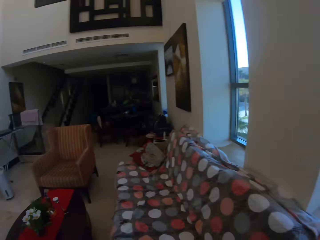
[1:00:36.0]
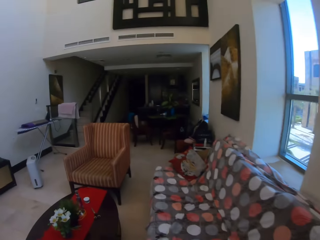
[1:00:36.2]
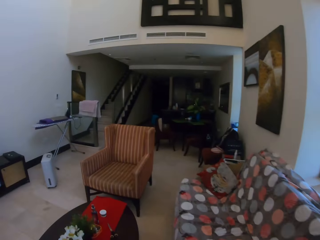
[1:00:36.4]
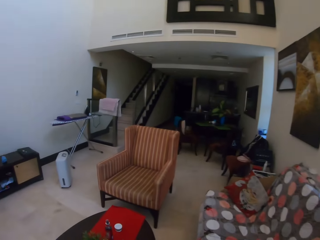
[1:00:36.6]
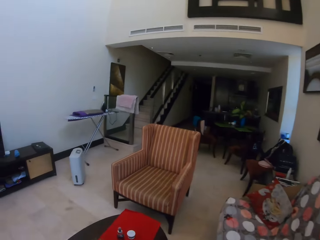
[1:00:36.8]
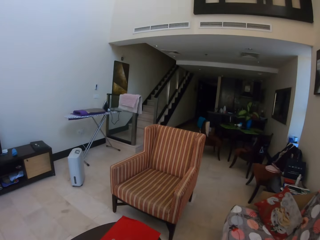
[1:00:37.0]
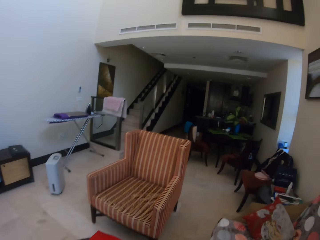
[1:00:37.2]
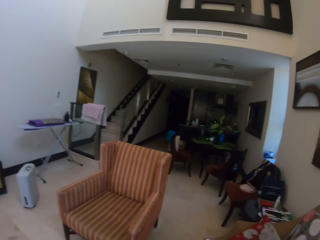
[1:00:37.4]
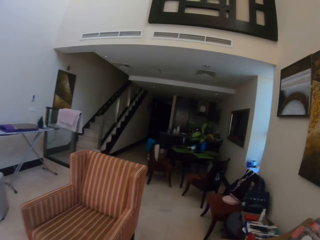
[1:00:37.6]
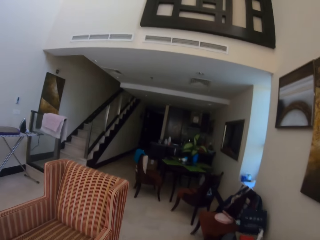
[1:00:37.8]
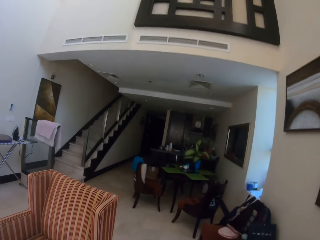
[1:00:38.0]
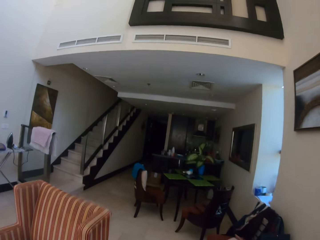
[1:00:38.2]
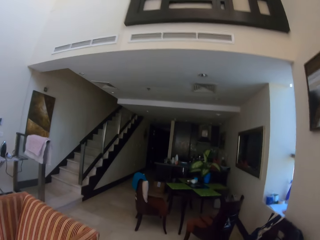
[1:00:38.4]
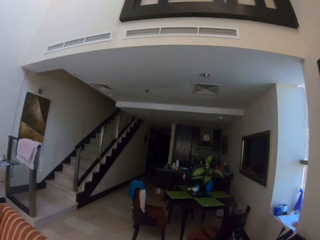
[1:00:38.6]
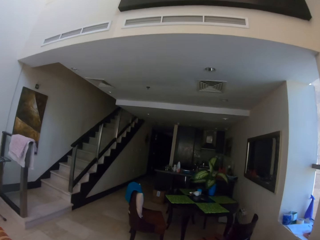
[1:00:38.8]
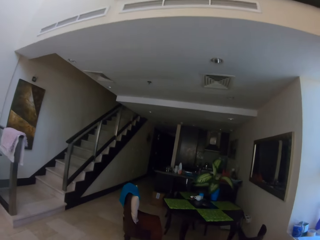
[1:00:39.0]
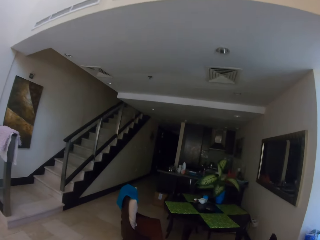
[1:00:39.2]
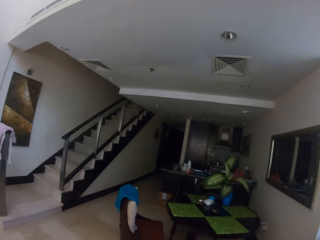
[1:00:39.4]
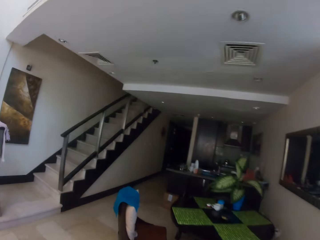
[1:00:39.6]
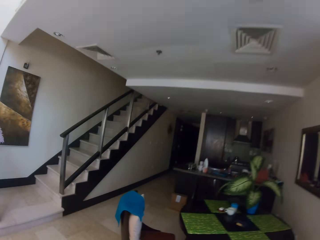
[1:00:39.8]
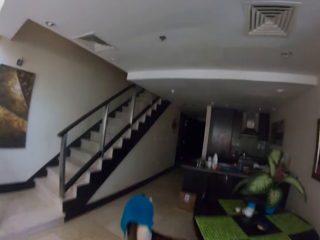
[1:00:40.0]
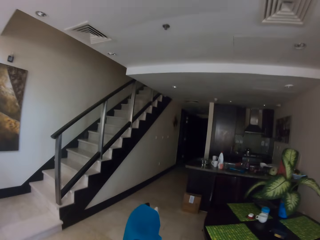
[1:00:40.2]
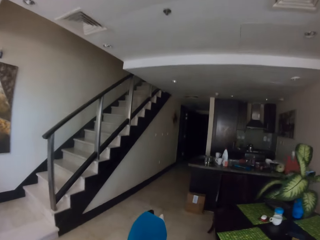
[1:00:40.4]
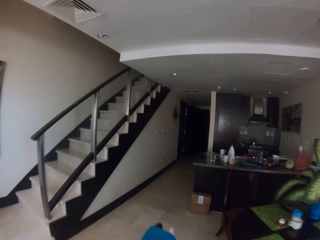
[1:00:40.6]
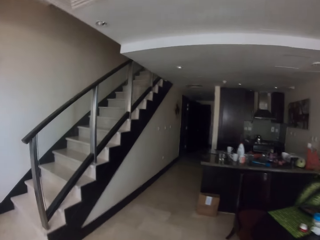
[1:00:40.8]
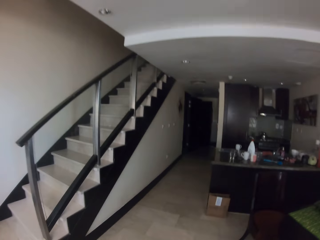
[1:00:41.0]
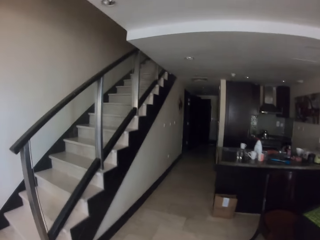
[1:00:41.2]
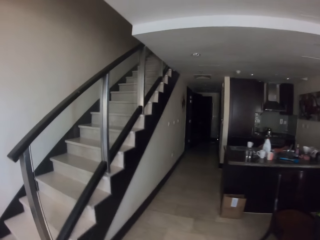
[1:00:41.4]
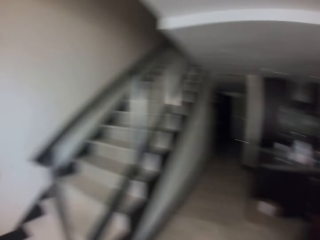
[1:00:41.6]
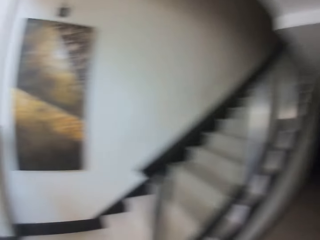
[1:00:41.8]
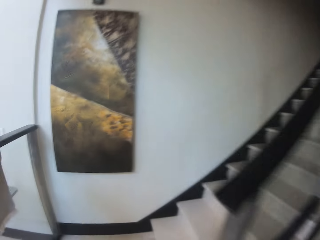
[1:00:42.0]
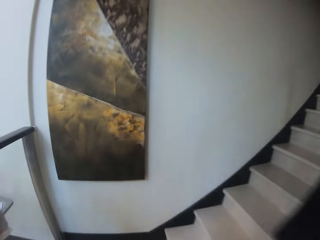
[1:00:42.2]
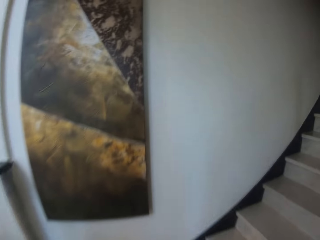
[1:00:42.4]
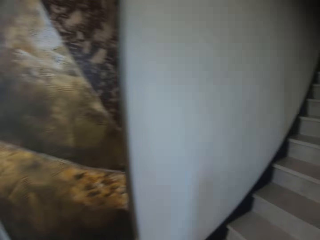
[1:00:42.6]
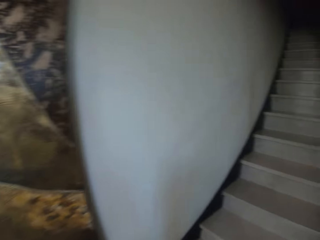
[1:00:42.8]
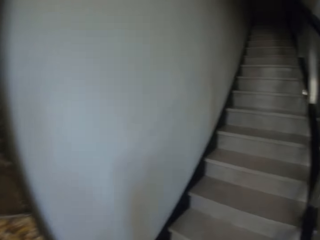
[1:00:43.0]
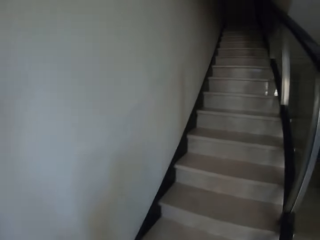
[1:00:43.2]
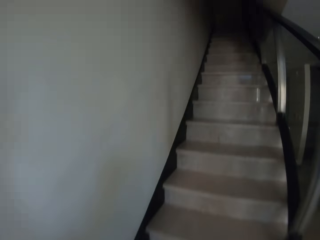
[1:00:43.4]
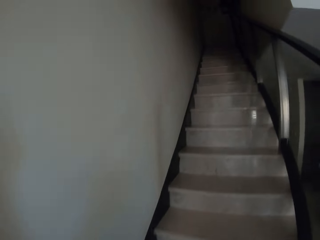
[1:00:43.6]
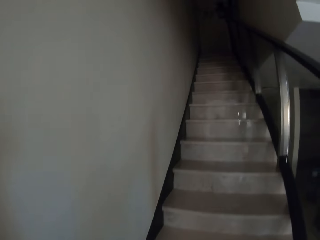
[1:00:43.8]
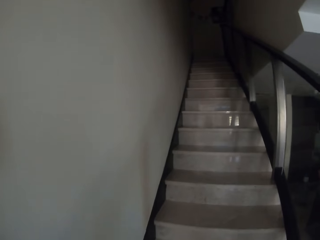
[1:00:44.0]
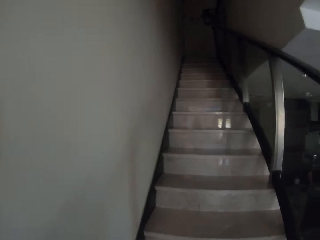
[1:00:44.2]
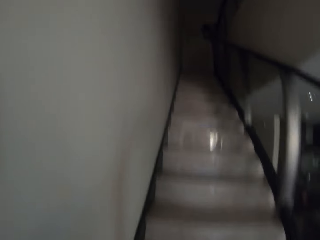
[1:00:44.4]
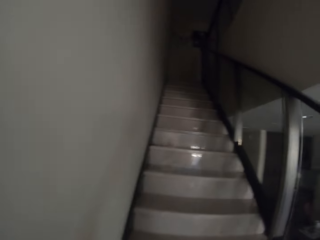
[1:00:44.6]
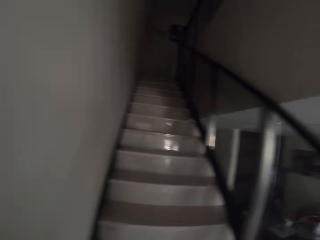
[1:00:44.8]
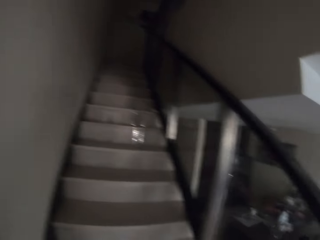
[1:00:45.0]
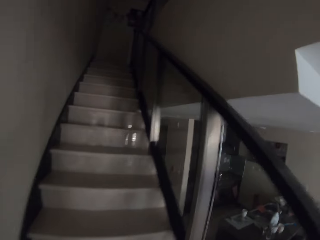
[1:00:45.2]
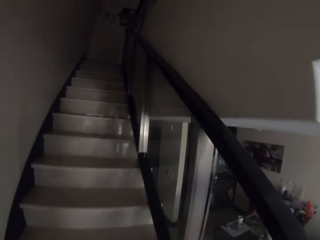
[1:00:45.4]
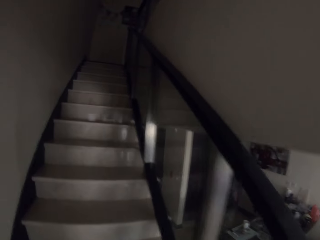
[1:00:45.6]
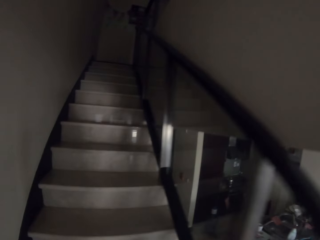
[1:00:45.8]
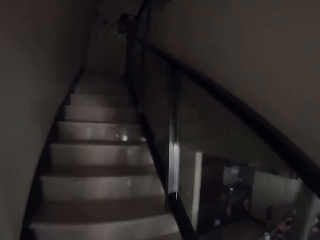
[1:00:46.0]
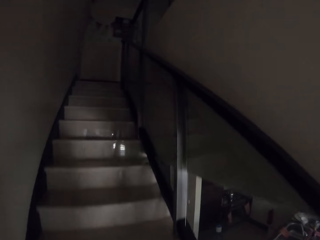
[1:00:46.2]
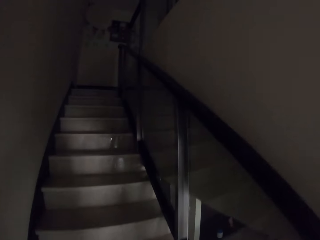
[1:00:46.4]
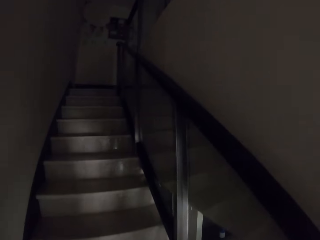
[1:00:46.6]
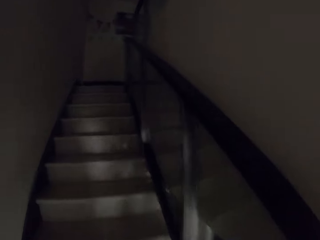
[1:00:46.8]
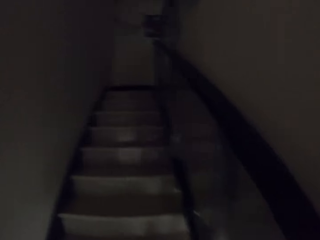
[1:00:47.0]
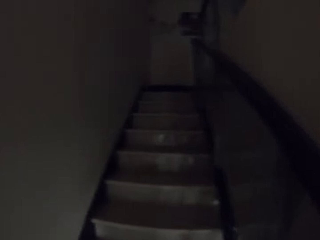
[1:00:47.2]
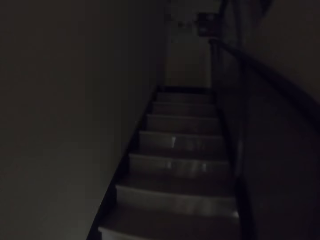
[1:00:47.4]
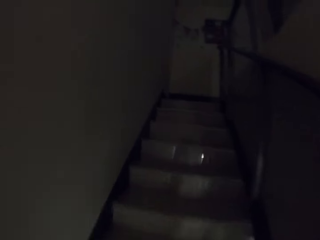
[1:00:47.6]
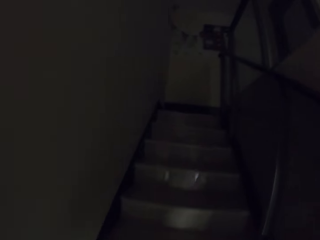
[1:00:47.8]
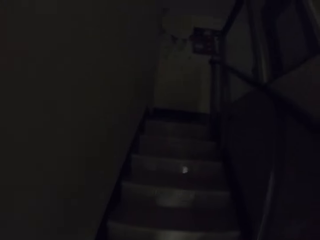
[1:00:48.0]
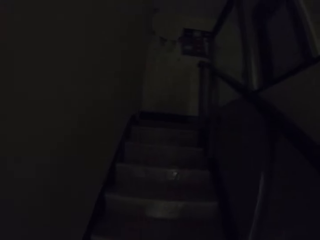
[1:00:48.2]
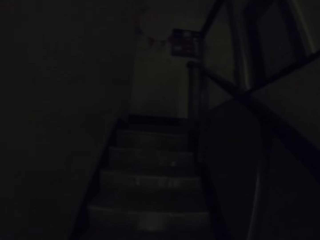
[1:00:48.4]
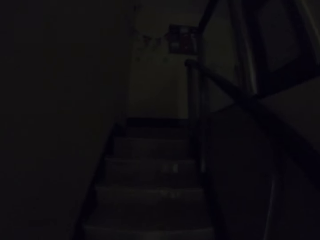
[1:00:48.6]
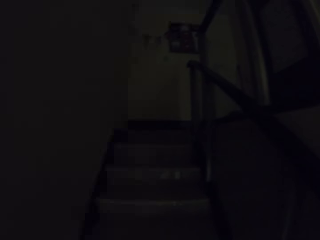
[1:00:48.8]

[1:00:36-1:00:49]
The camera wearer climbs up the stairs.
